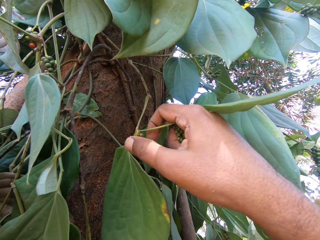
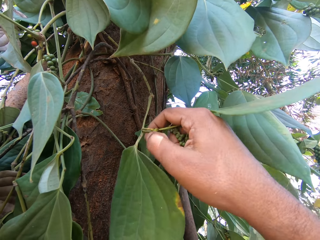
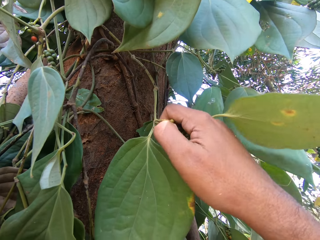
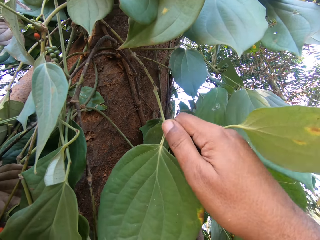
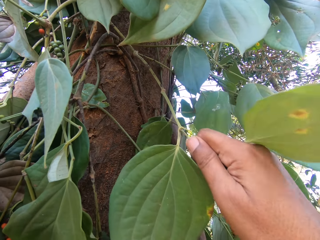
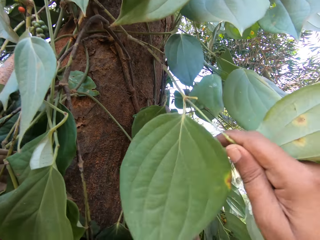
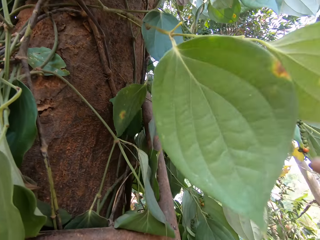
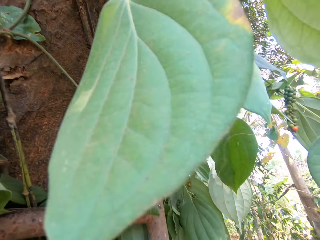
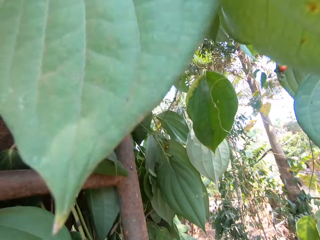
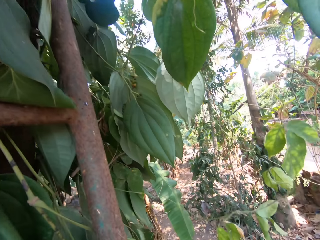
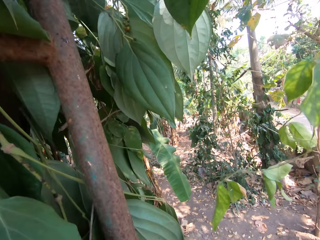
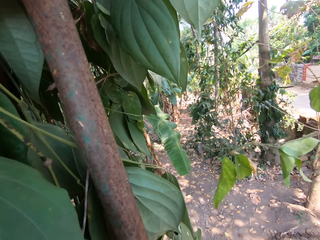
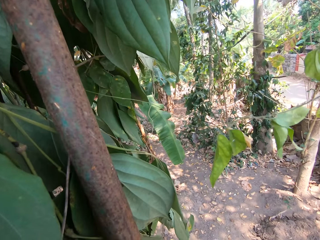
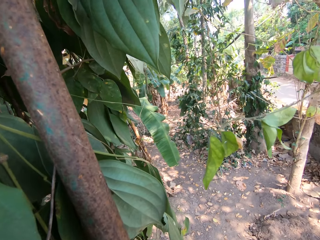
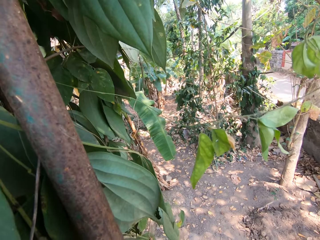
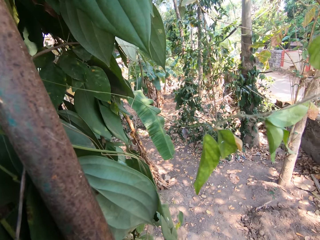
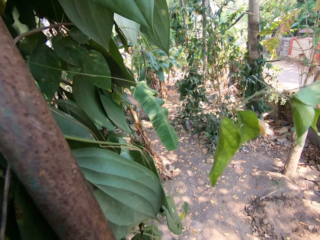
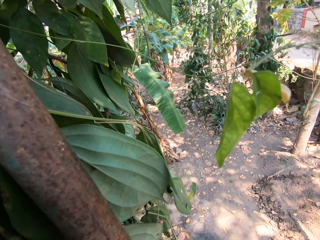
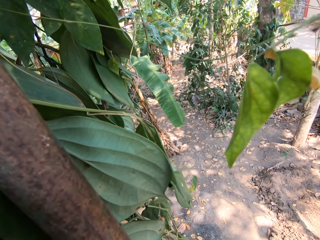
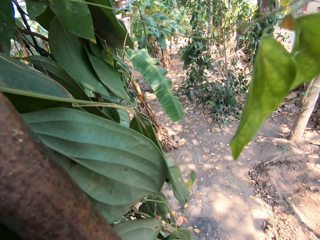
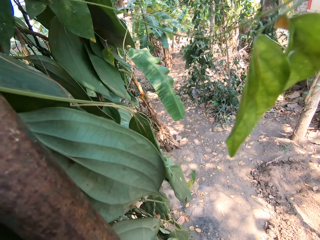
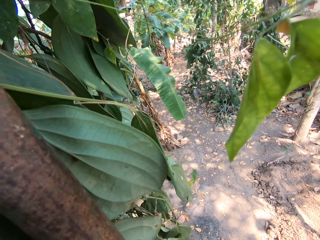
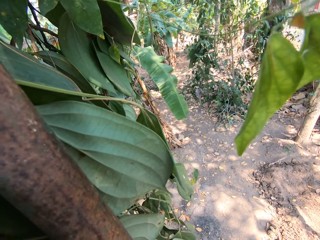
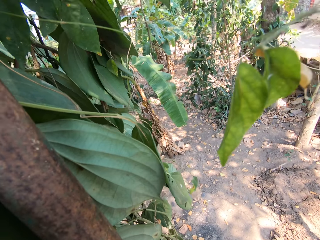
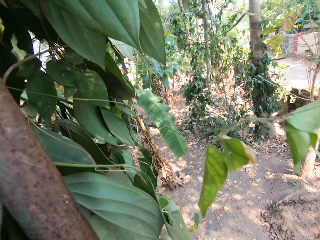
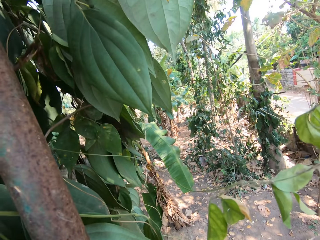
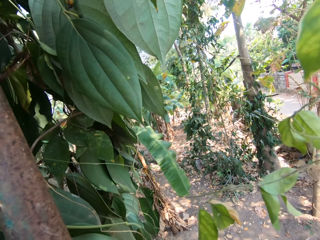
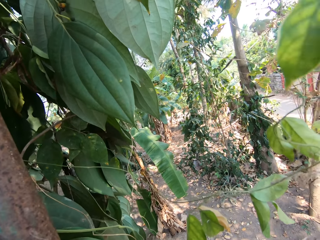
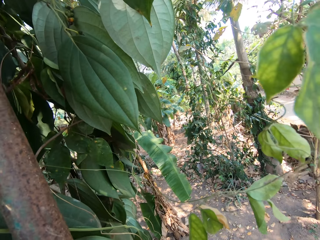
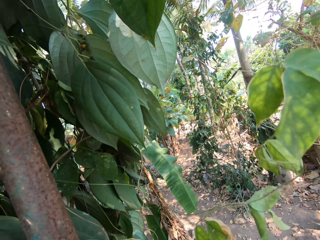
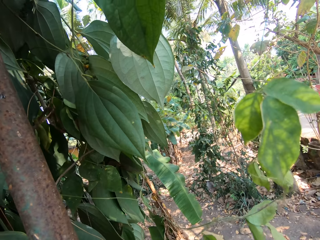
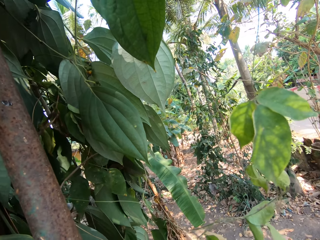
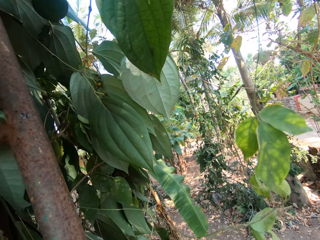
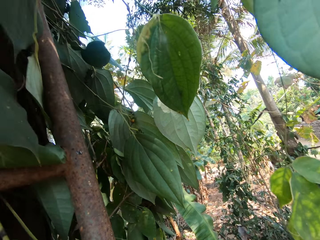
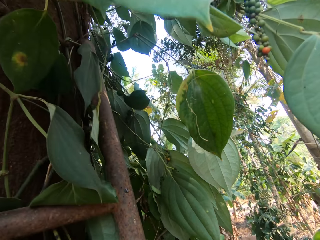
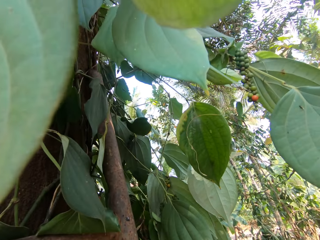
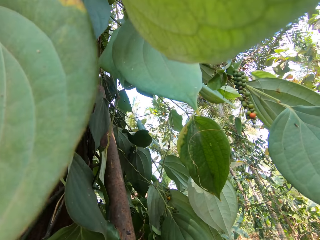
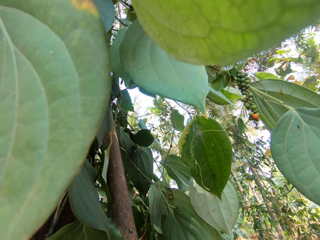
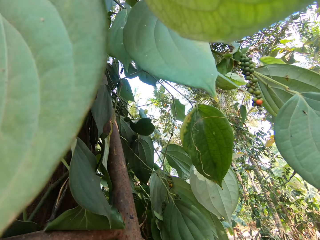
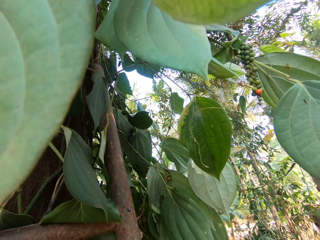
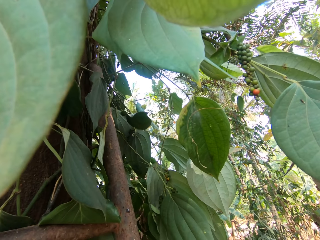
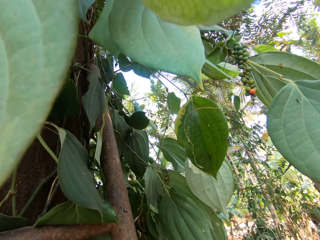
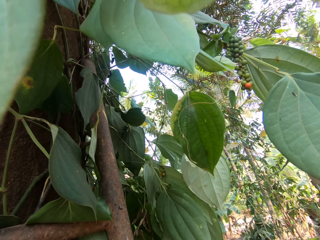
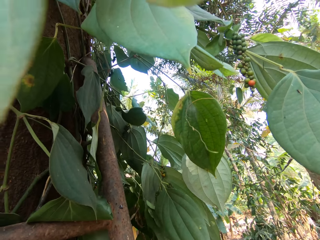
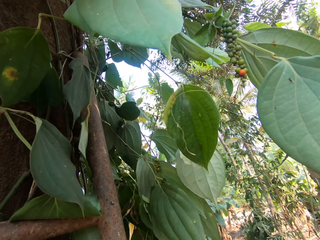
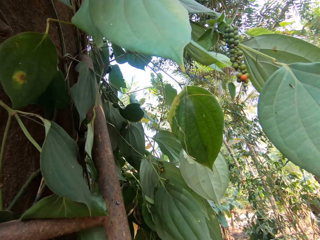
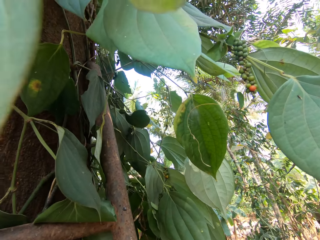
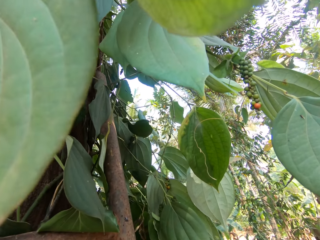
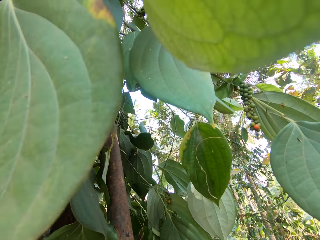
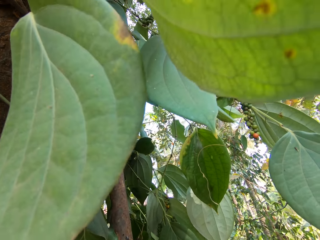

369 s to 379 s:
The camera wearer cuts some fruits from the tree with his right hand. He looks around. He plucks the vegetable on top of the tree.

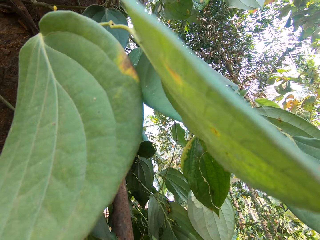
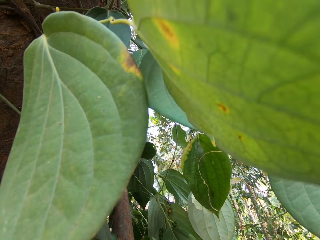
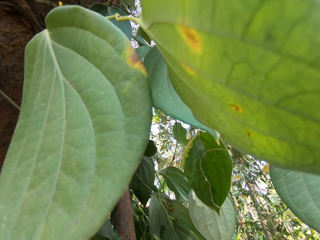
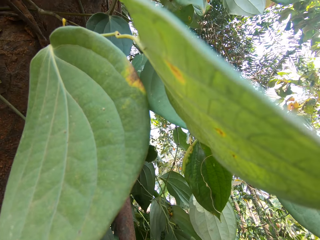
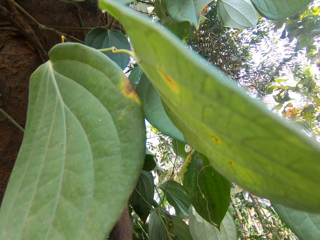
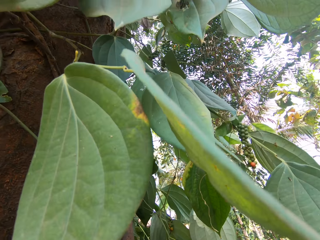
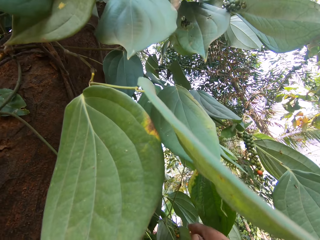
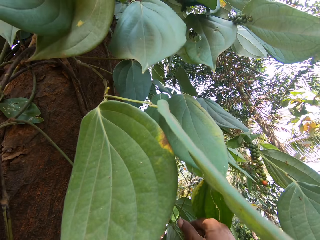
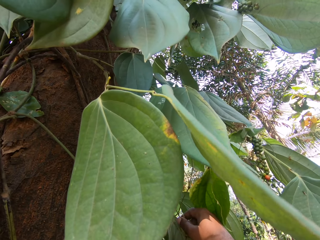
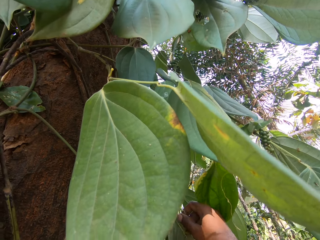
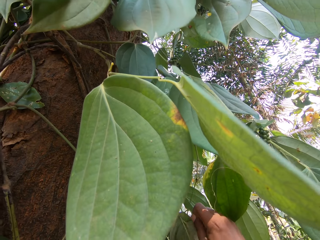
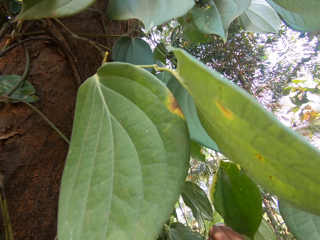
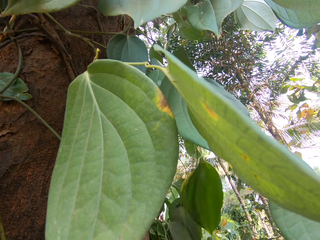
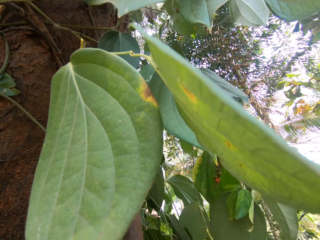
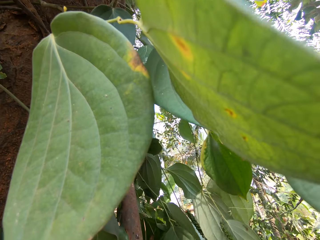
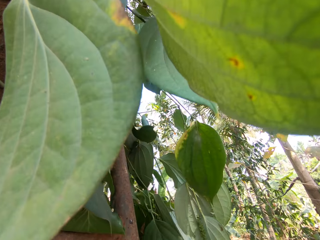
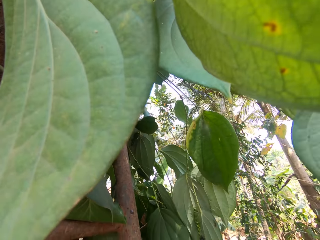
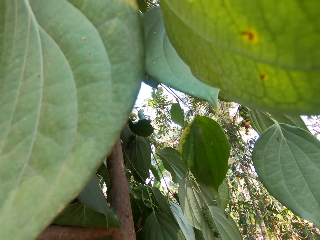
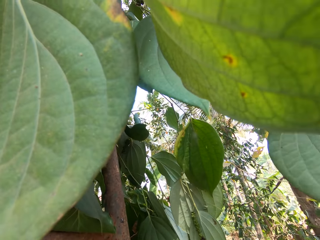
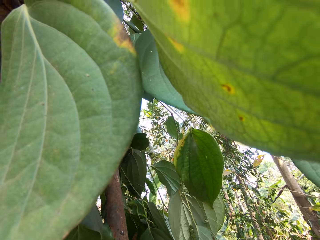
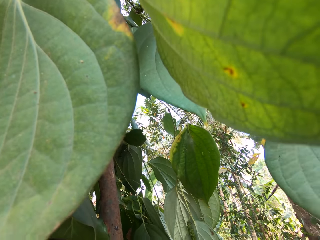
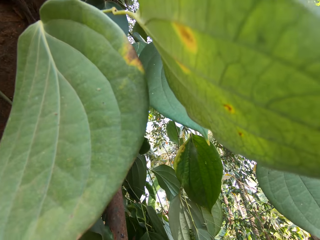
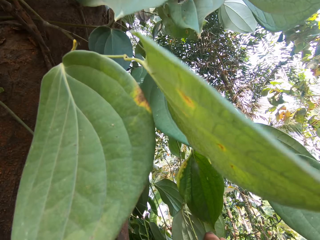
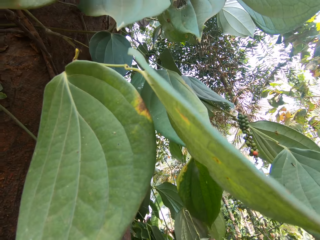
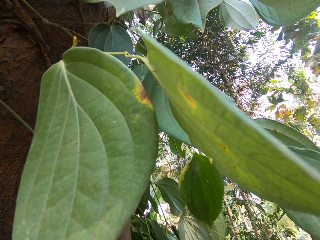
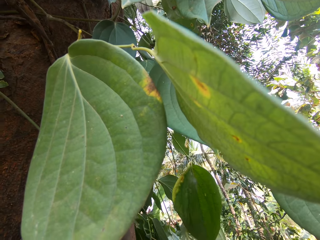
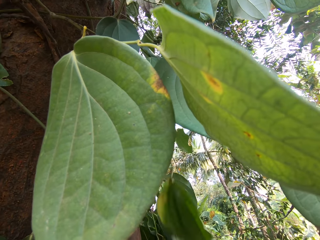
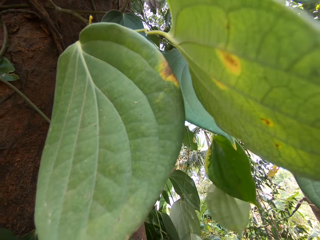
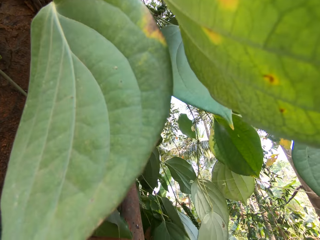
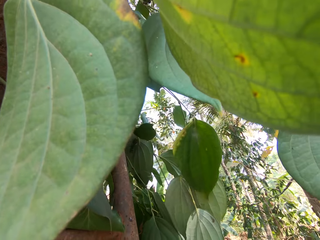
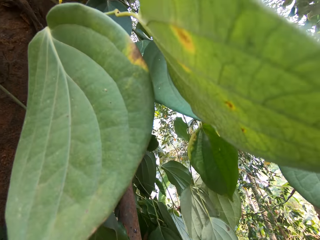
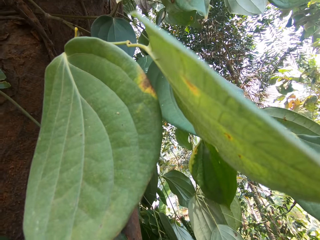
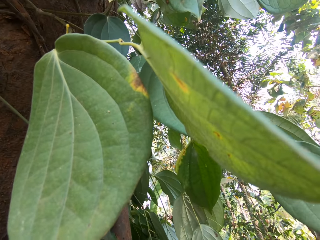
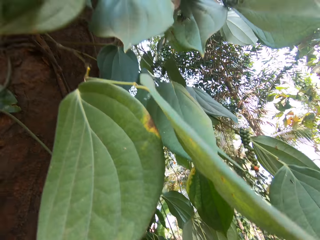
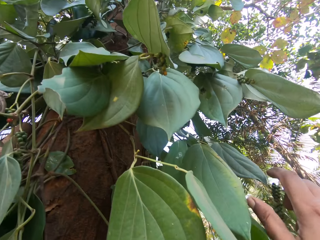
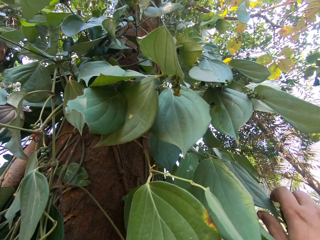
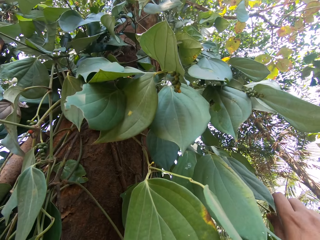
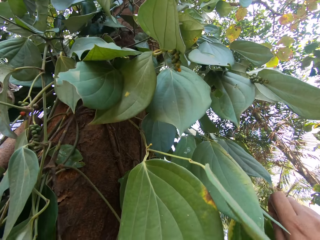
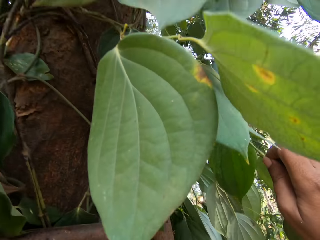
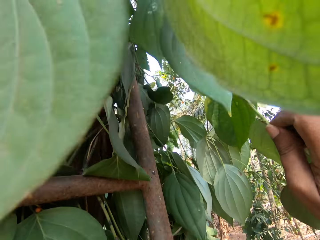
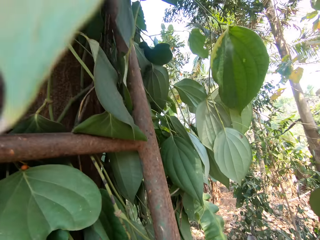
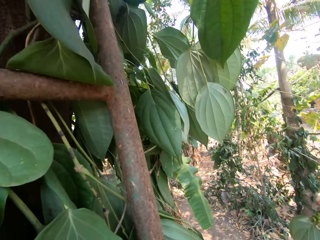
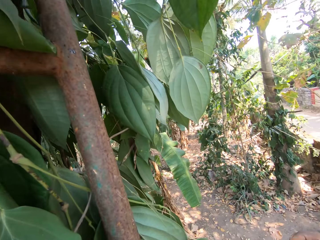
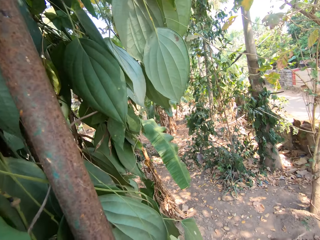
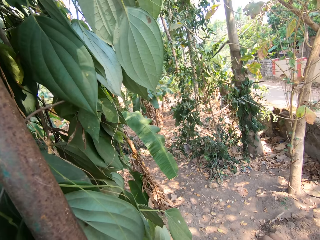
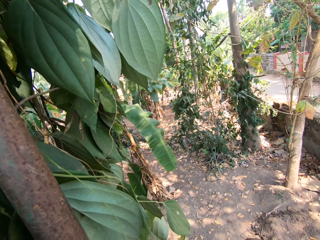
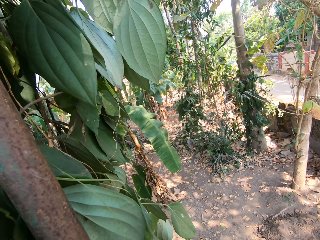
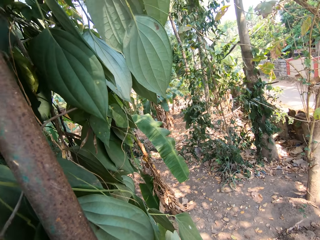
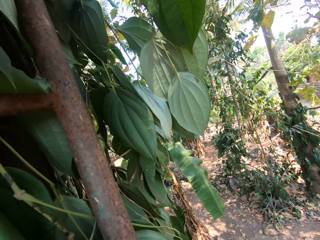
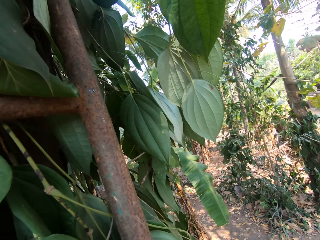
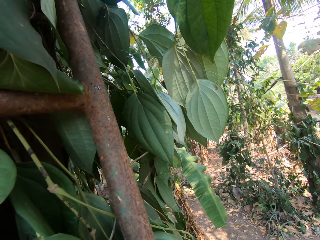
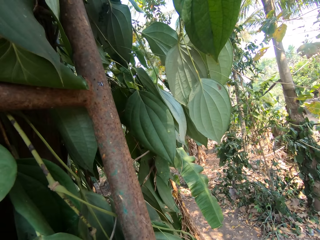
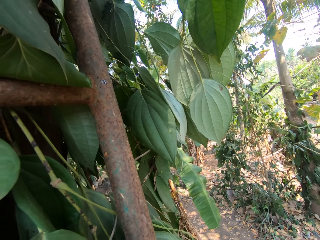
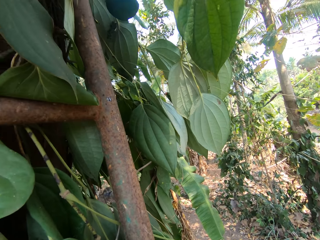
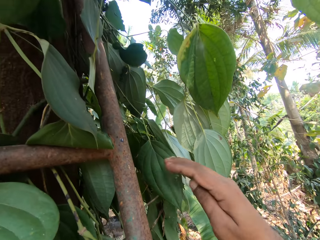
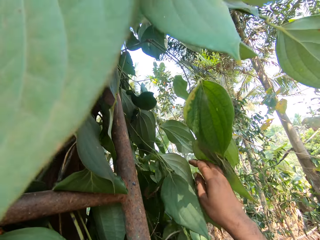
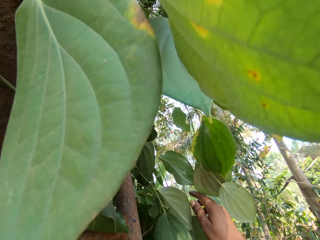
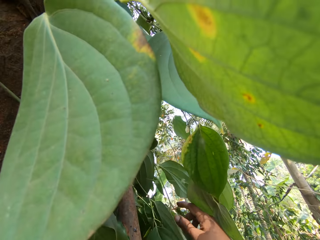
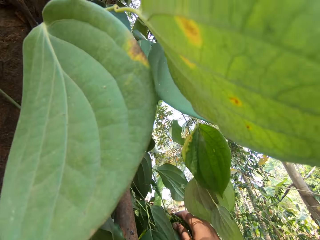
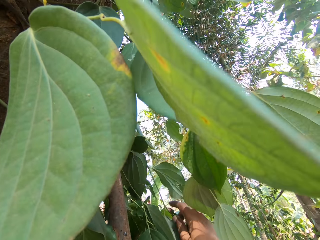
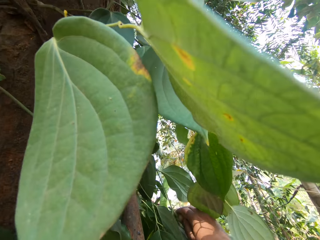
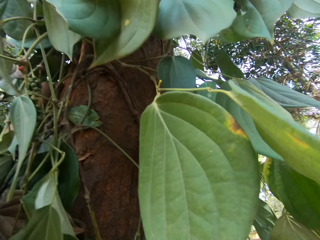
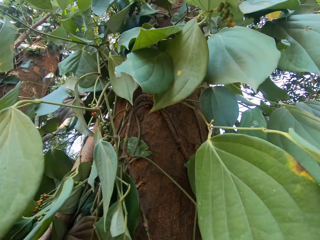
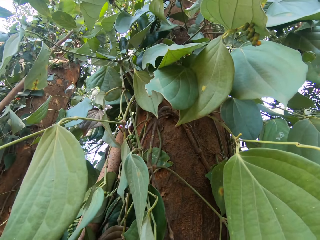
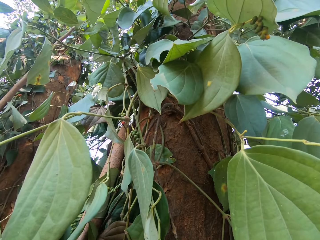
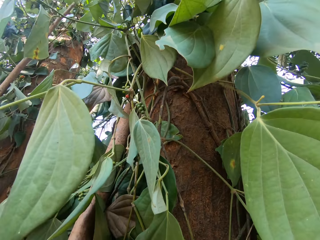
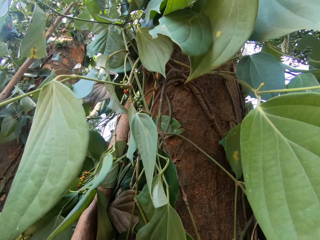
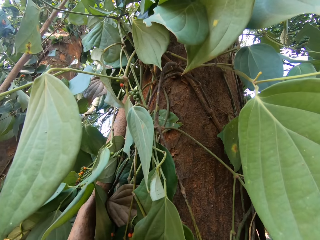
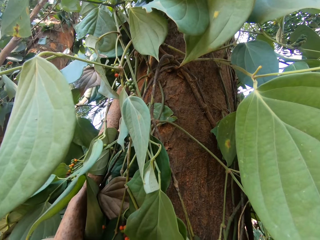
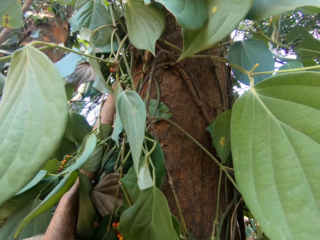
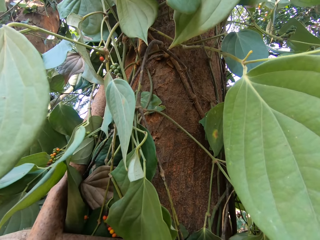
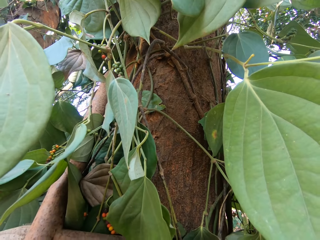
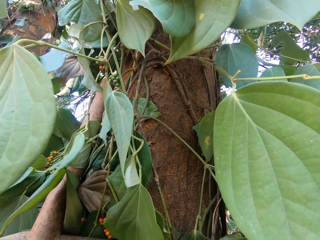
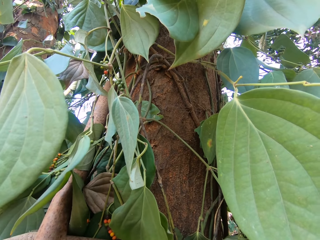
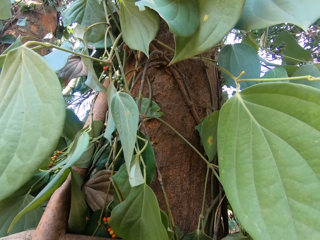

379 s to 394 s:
The camera wearer cuts some fruits from the tree with his right hand. He cuts a leaf from the tree with his right hand repeatedly.
